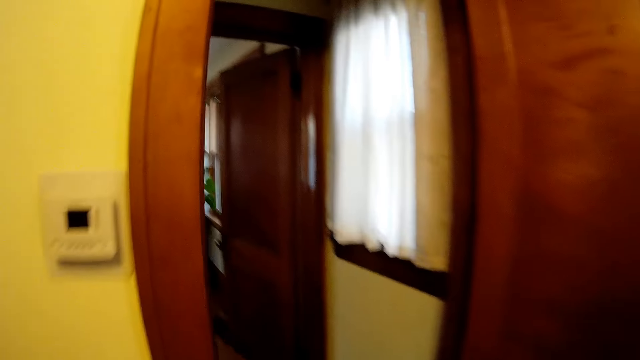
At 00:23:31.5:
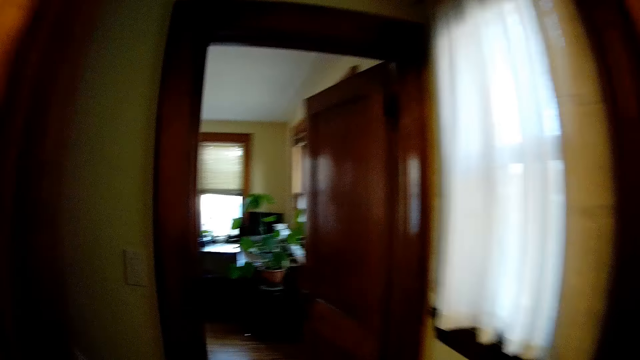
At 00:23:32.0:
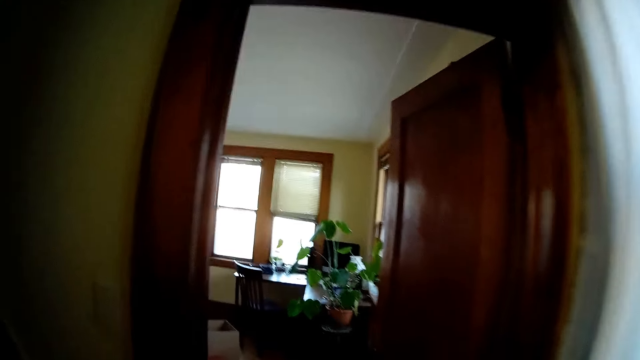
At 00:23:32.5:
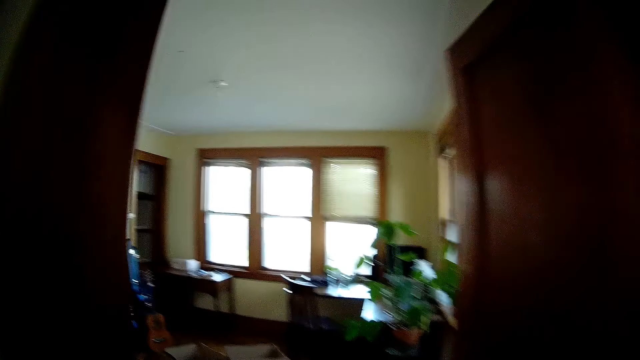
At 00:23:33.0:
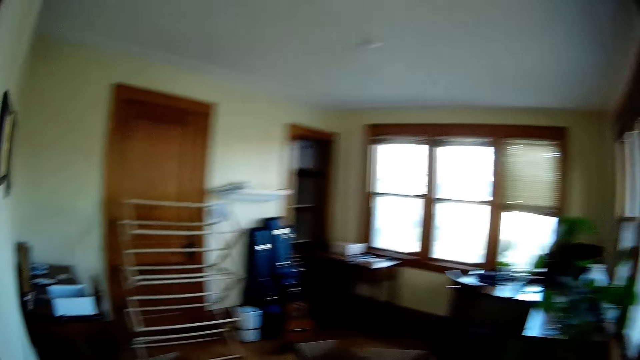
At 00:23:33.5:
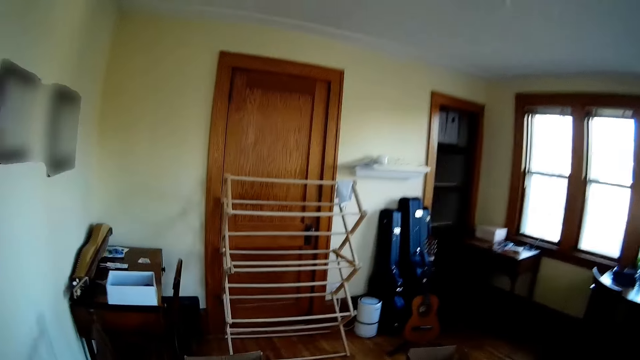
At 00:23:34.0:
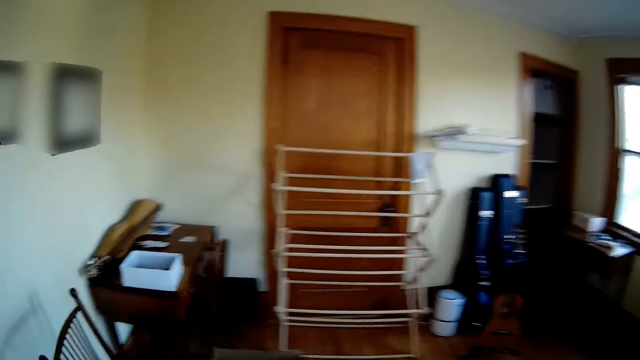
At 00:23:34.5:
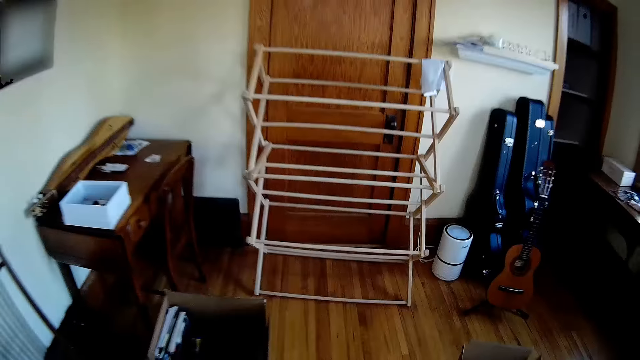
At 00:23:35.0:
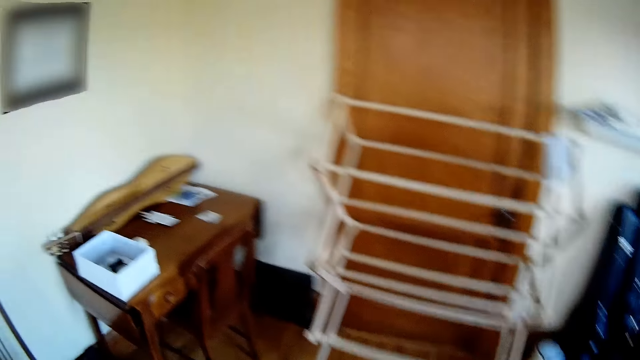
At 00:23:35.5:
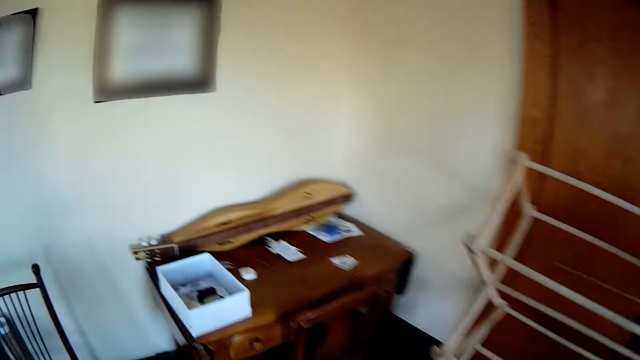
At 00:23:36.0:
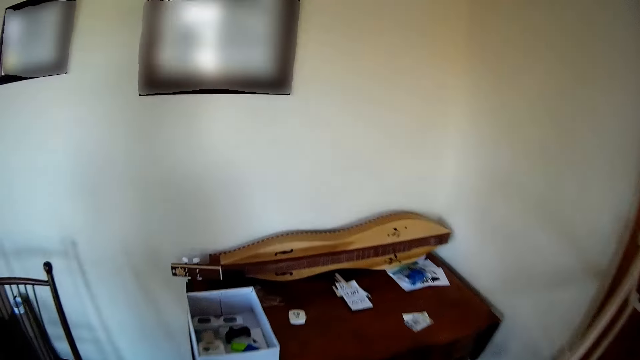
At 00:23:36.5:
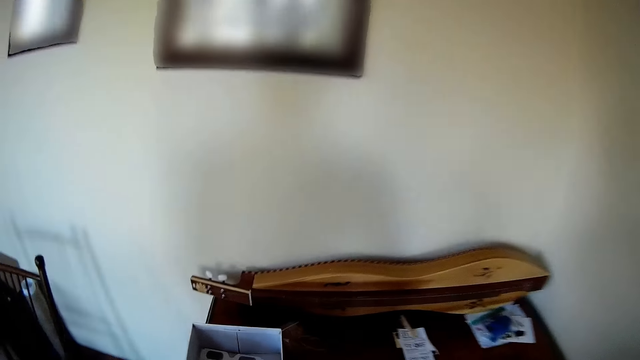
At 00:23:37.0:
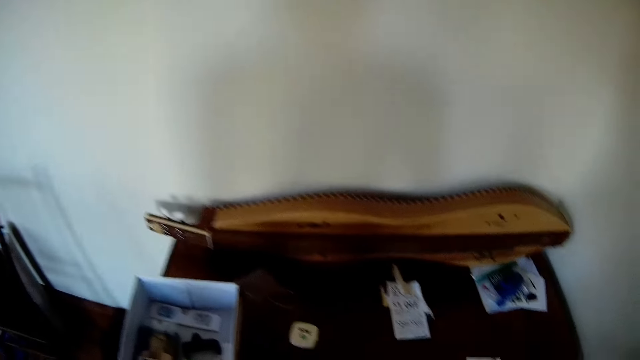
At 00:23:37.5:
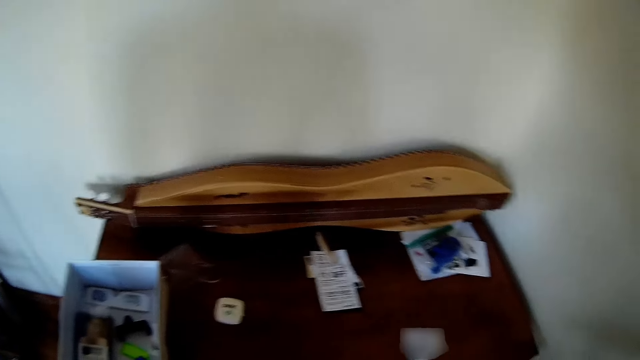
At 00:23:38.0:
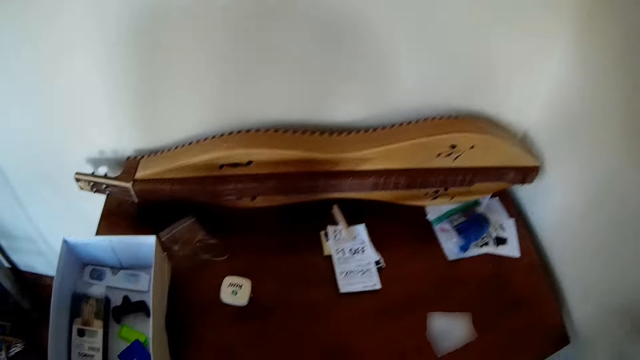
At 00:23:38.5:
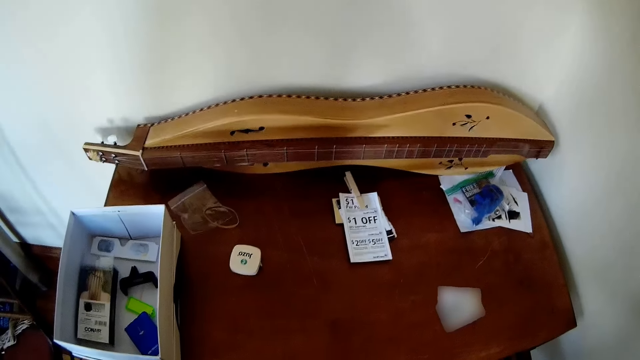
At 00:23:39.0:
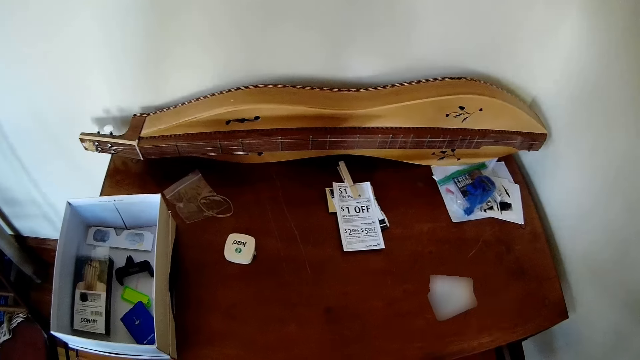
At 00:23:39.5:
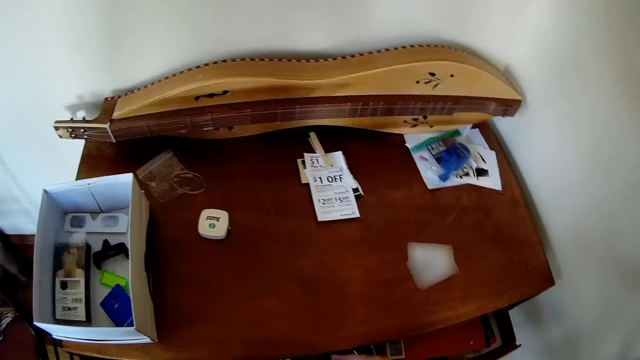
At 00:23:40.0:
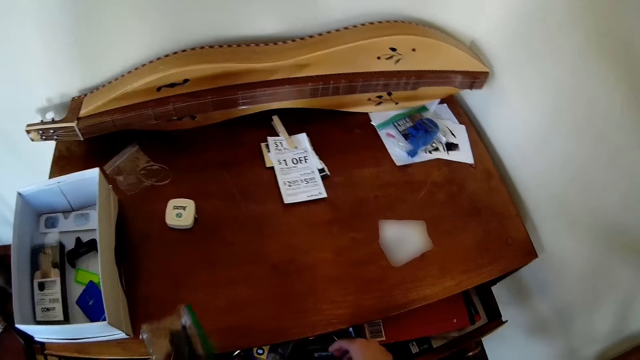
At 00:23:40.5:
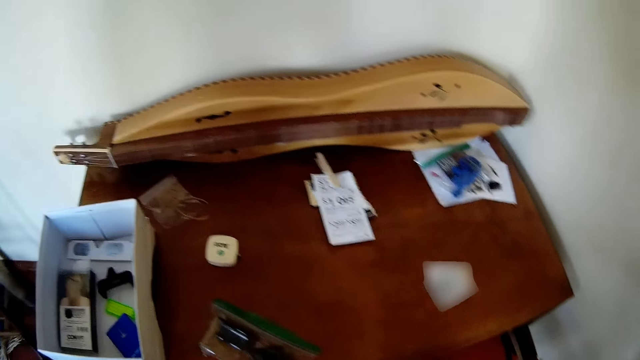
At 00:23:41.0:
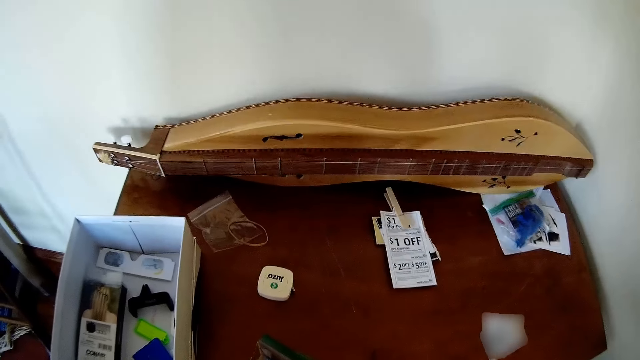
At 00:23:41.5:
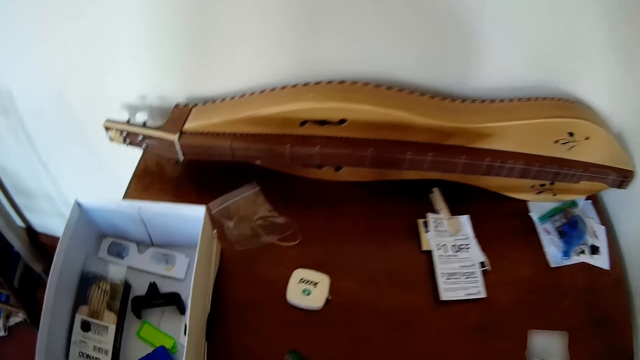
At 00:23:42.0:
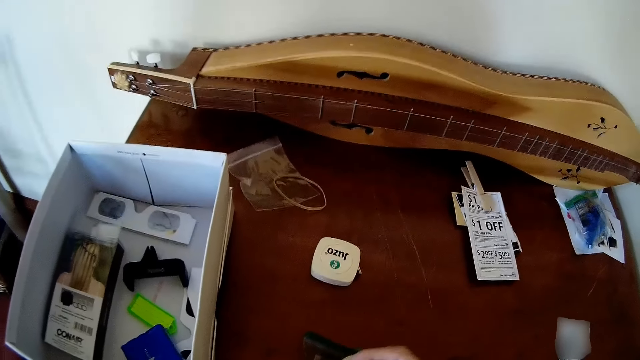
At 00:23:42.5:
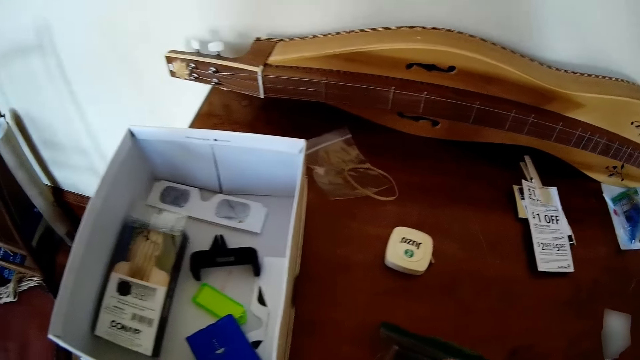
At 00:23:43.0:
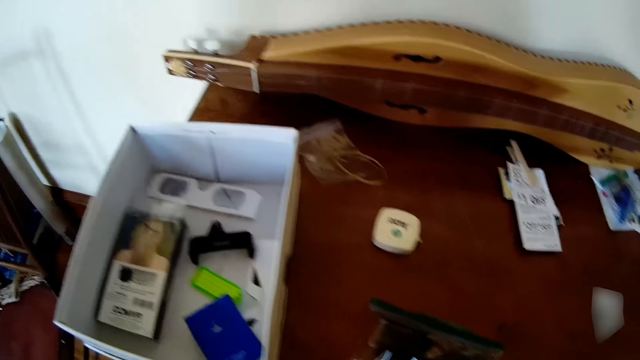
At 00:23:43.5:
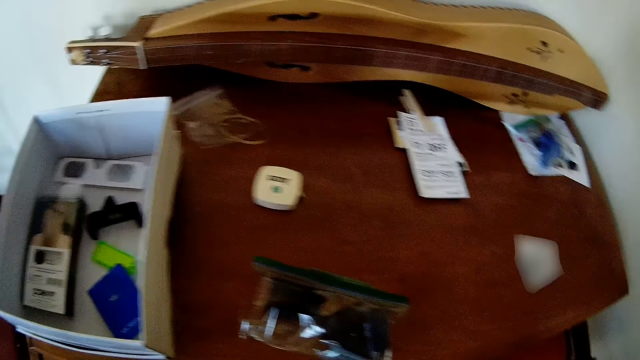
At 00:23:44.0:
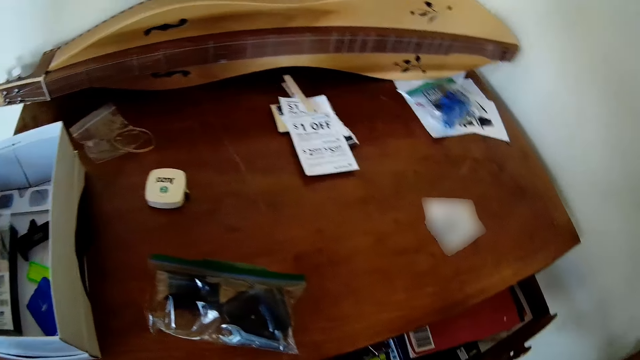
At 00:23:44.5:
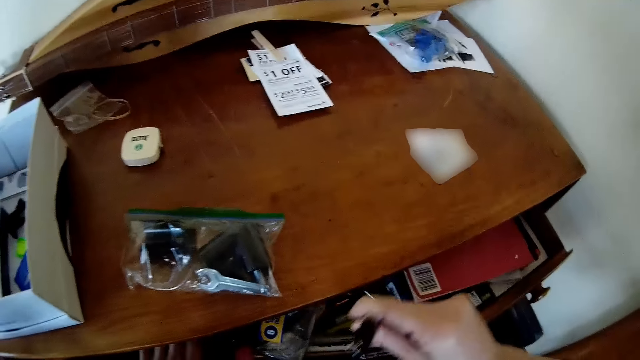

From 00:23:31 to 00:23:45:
The camera wearer looks around. She drops a zipper storage bag on a table with her left hand.

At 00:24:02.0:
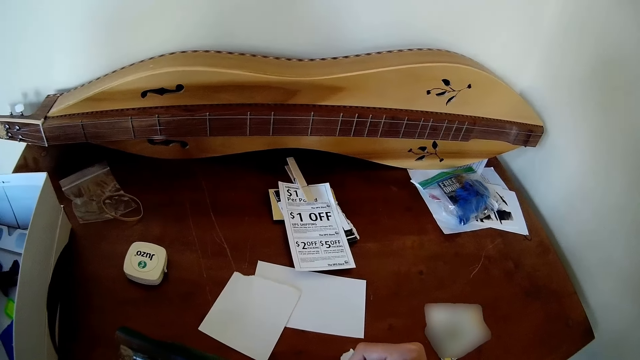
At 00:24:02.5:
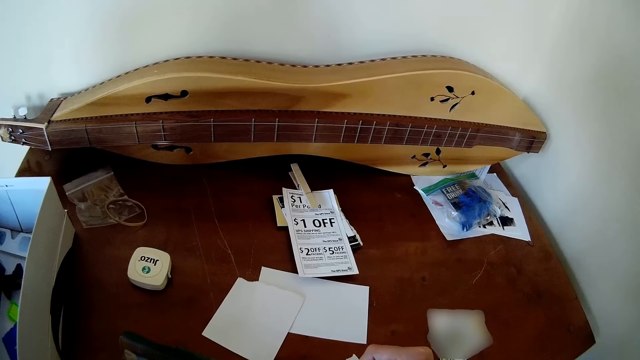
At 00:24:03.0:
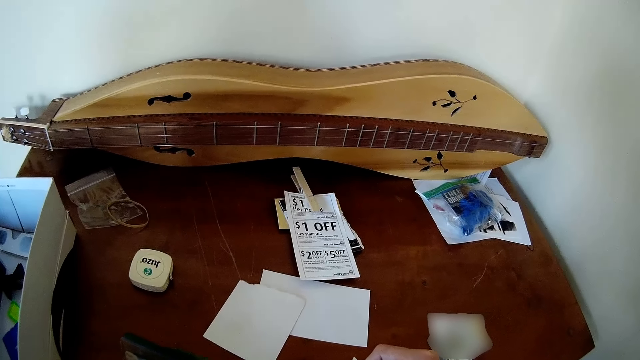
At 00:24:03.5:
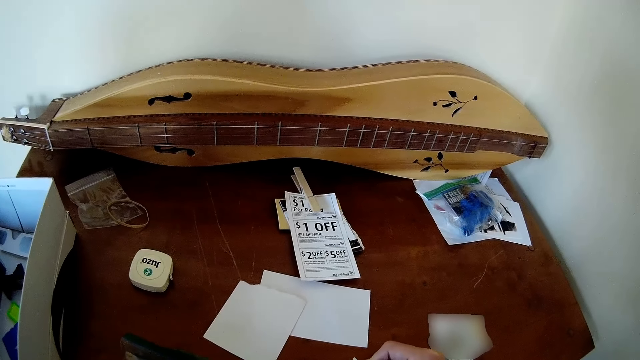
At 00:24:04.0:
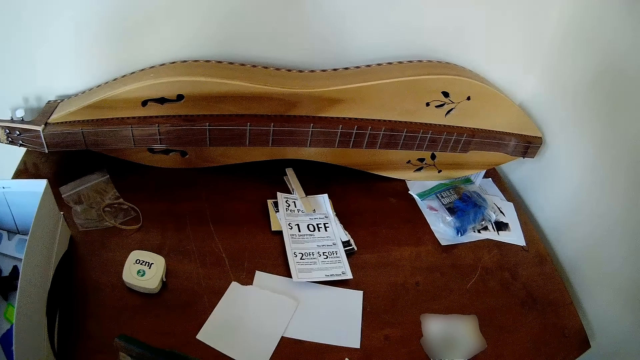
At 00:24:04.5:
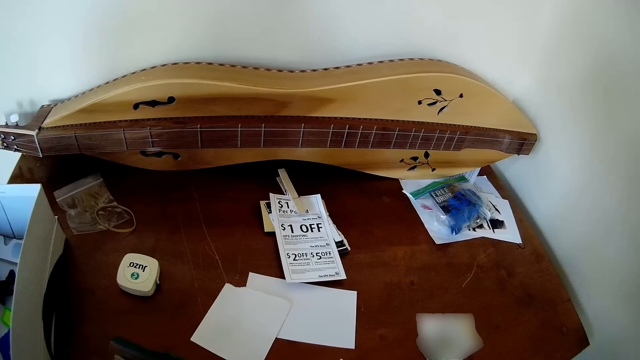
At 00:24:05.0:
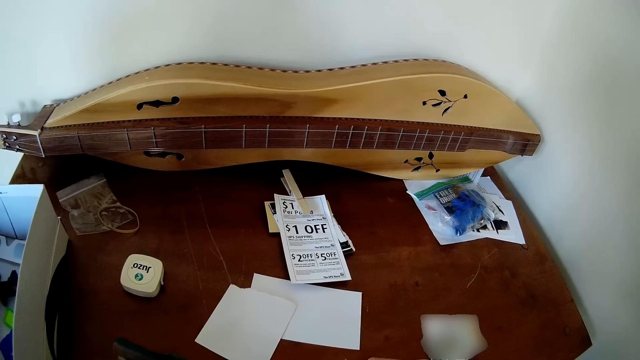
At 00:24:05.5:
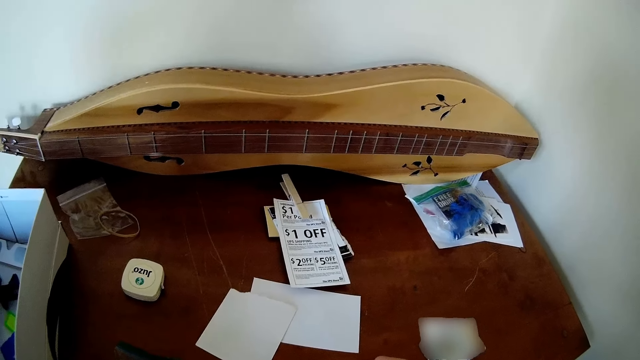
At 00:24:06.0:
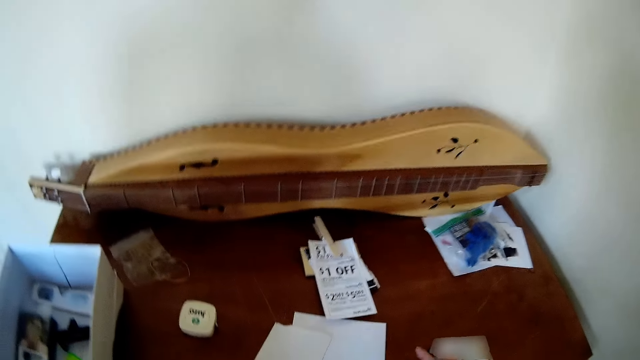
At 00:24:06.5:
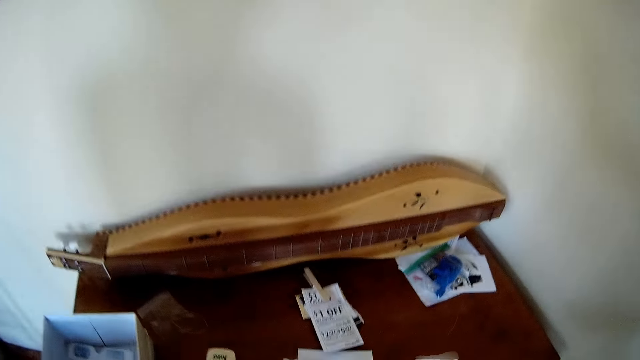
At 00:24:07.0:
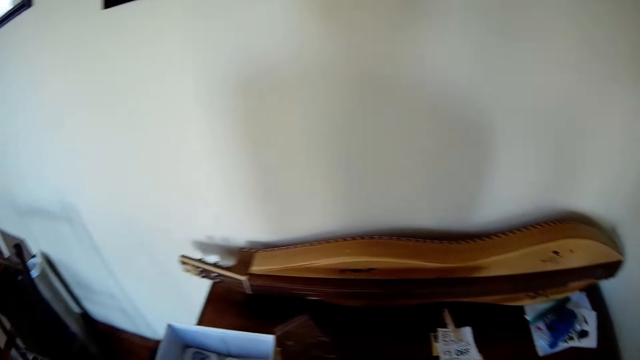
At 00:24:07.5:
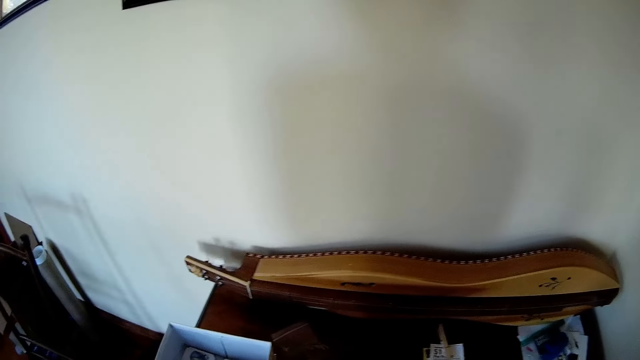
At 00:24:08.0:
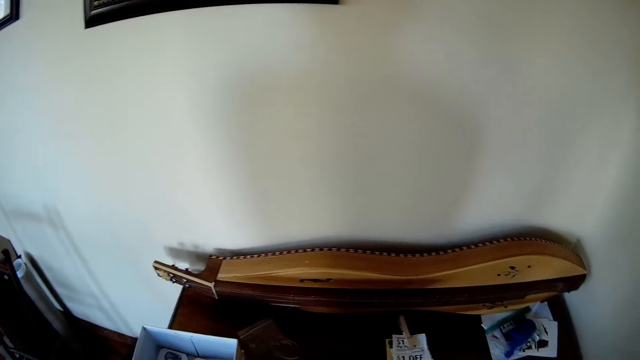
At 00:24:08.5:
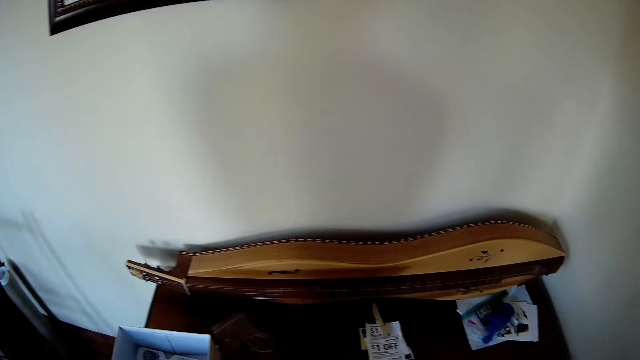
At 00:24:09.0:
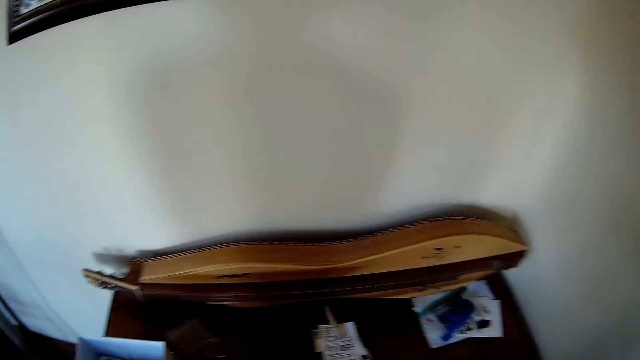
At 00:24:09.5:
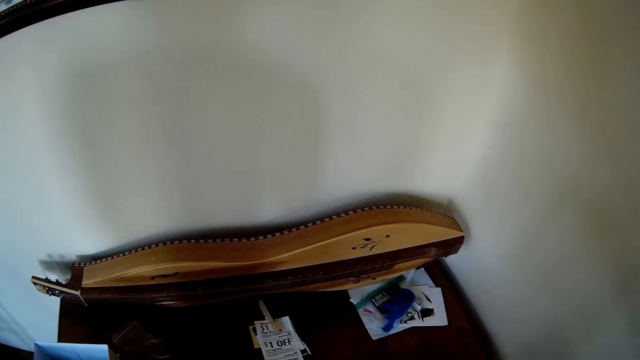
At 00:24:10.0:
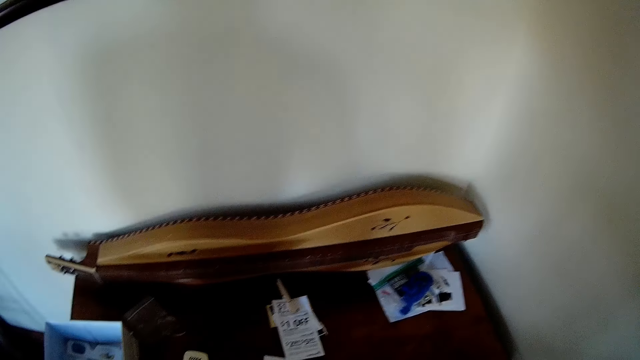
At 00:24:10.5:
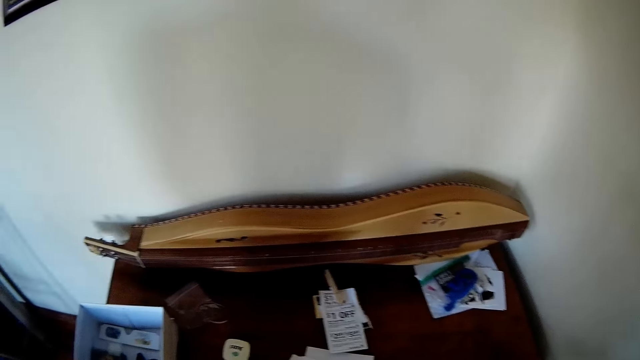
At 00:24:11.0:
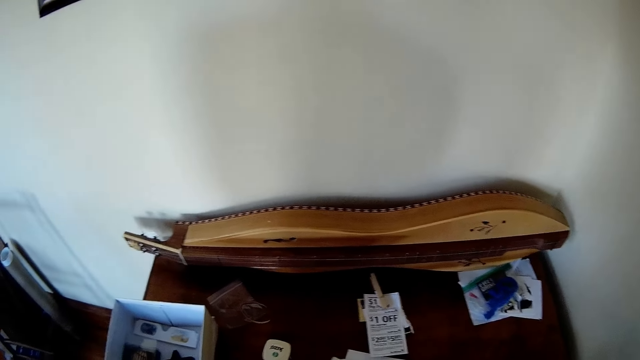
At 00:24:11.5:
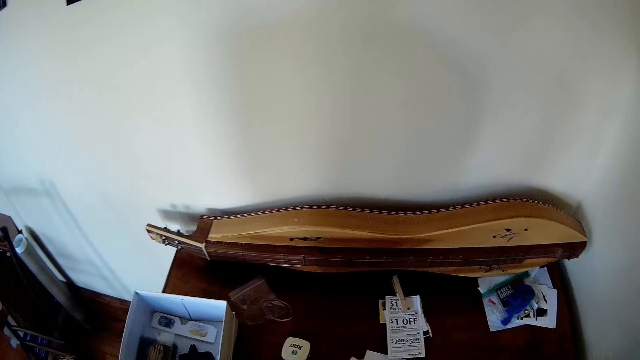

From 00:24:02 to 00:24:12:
The camera wearer looks around.
